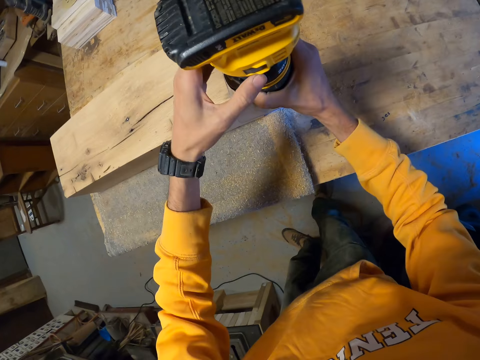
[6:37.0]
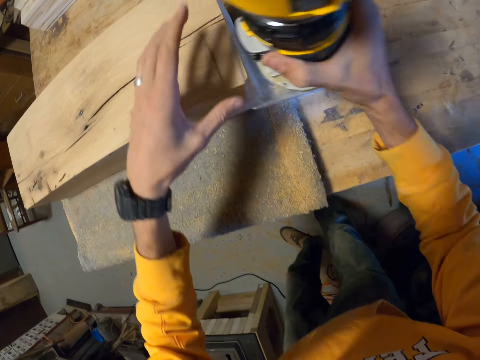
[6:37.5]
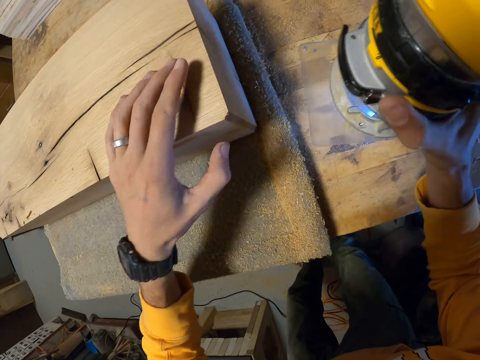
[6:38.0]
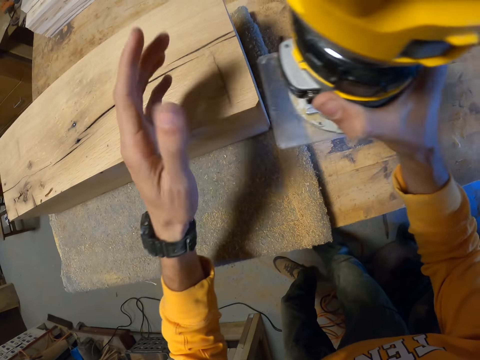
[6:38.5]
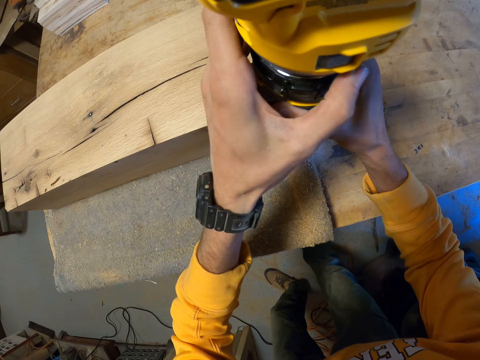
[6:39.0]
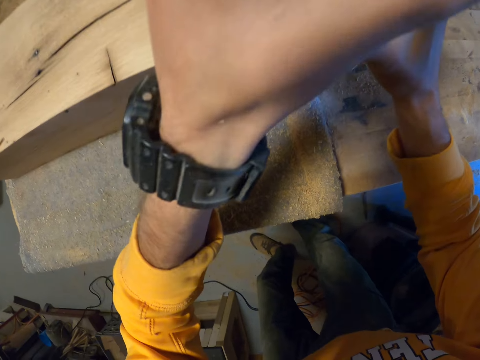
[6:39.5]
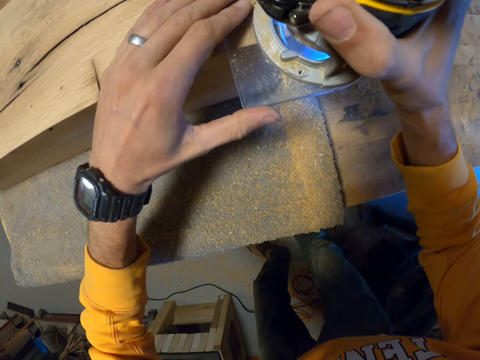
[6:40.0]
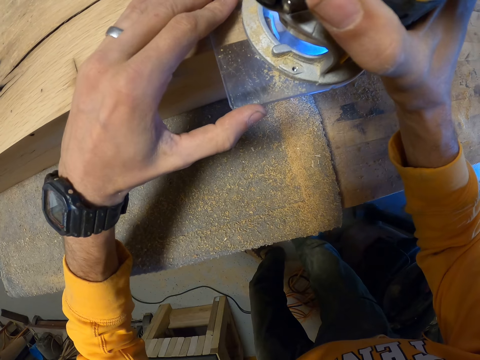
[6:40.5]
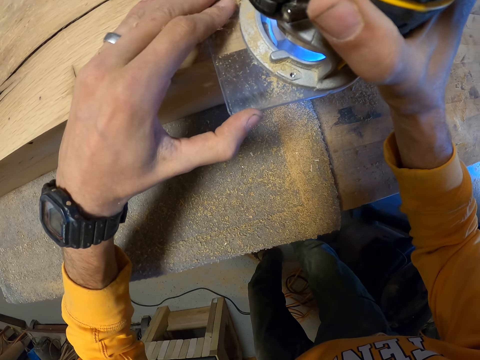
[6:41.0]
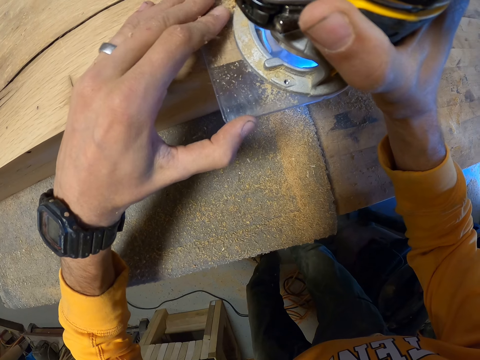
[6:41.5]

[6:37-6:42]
The camera wearer picks up a sander. He operates the device with his left hand. He places the sander on a wood. He inspects the log of wood with his left hand. He wipes the wood. He operates the device with his left hand. He operates it again. He places the sander on the wood. He trims the log of wood with the device in his right hand.

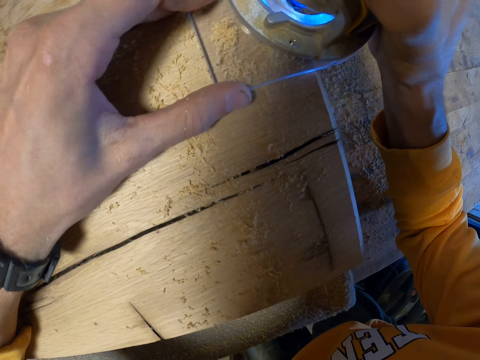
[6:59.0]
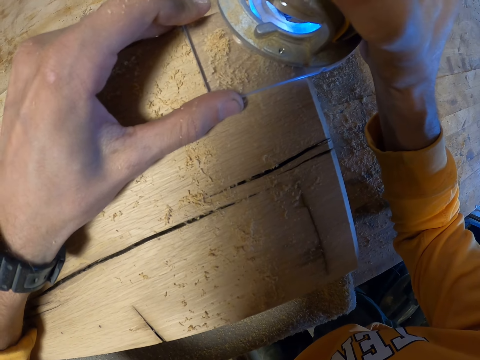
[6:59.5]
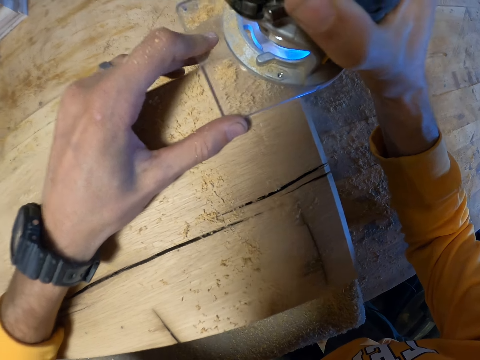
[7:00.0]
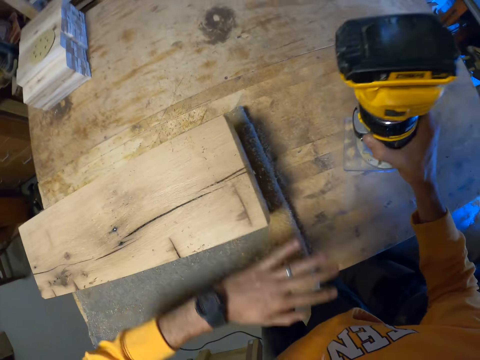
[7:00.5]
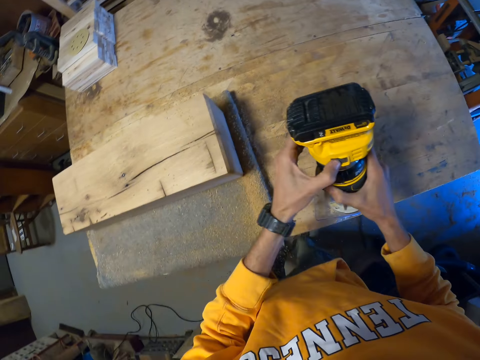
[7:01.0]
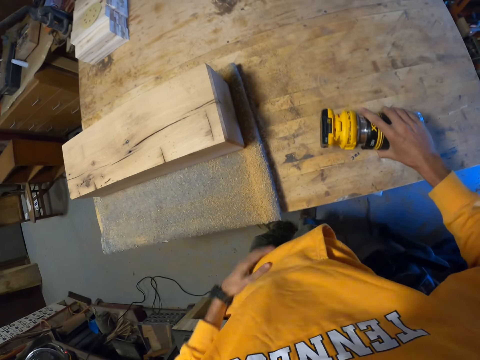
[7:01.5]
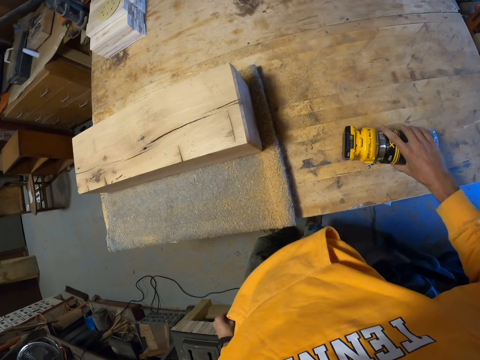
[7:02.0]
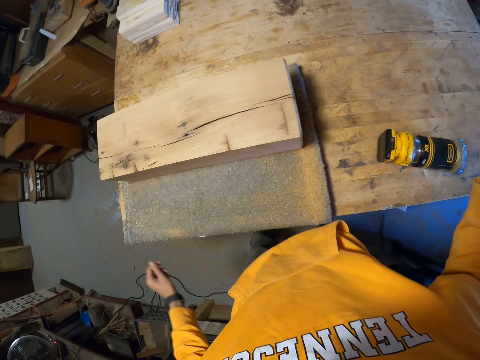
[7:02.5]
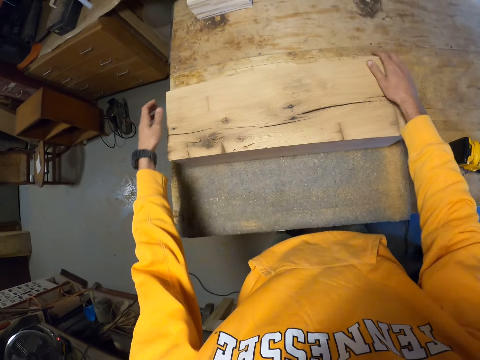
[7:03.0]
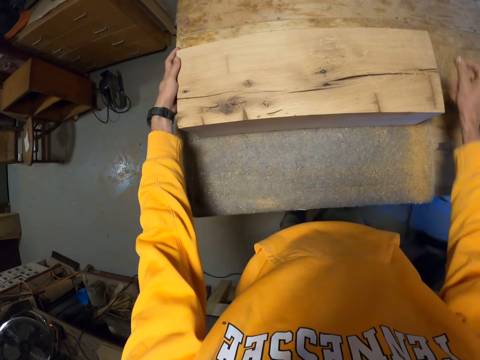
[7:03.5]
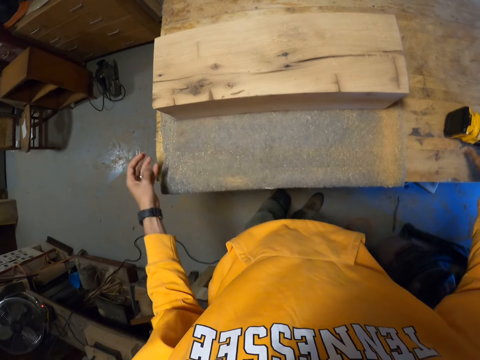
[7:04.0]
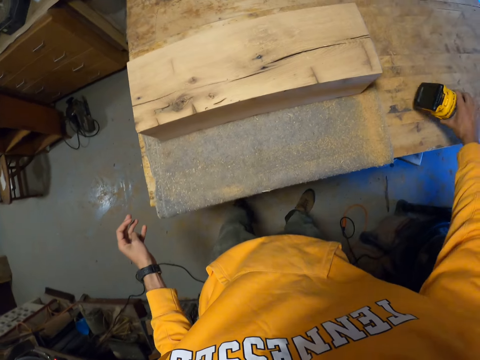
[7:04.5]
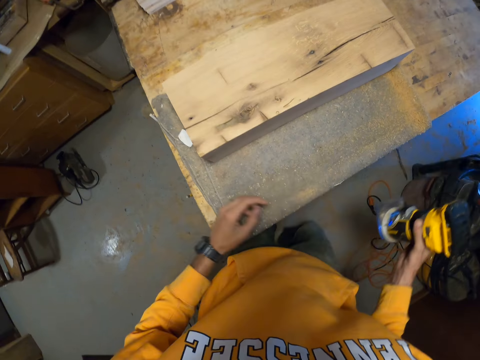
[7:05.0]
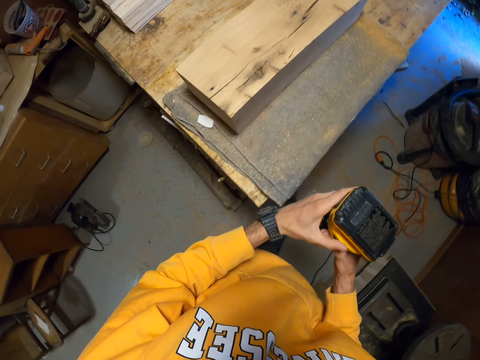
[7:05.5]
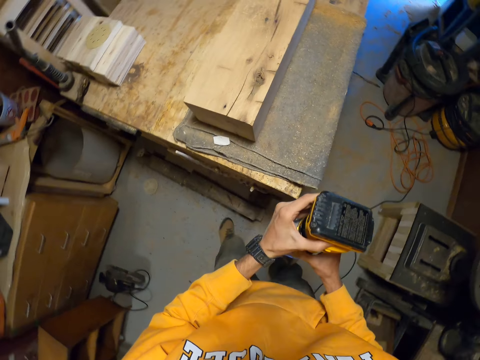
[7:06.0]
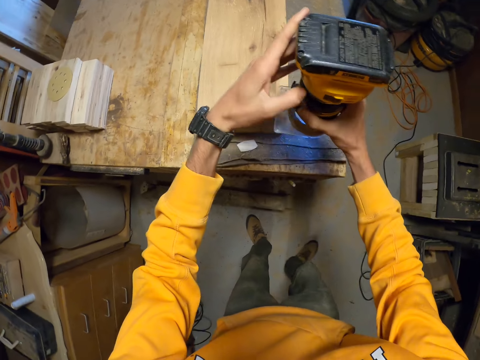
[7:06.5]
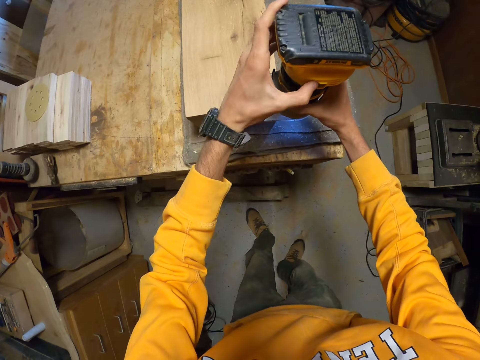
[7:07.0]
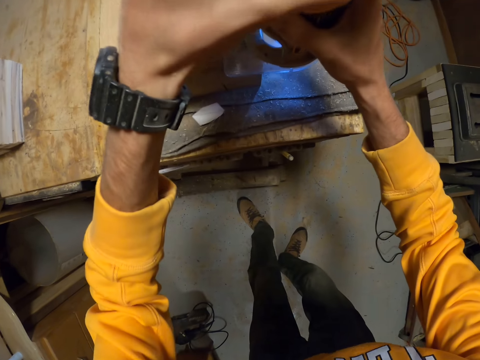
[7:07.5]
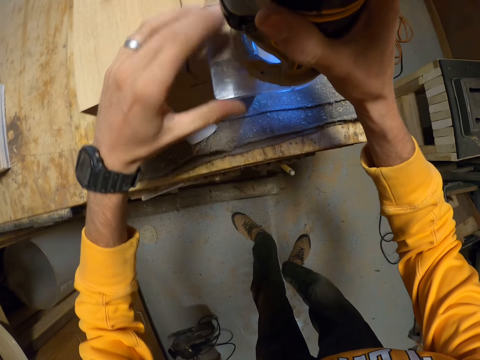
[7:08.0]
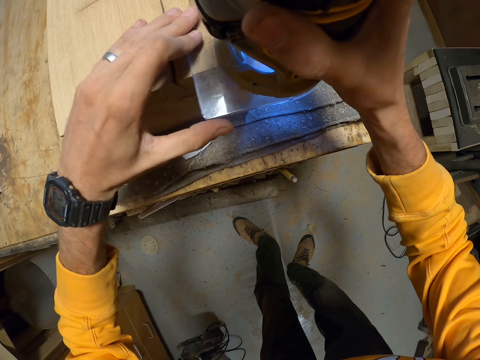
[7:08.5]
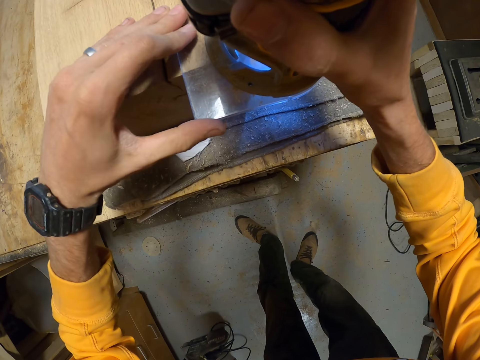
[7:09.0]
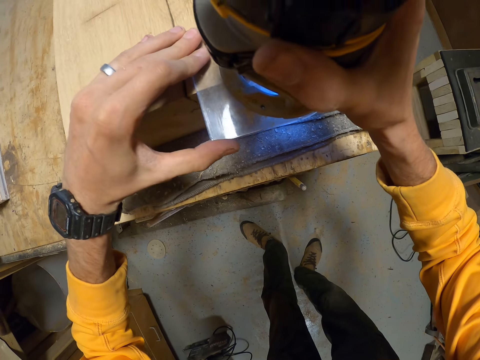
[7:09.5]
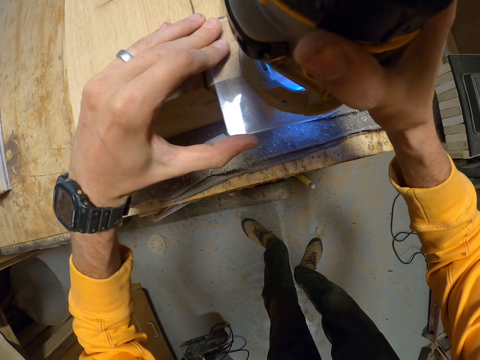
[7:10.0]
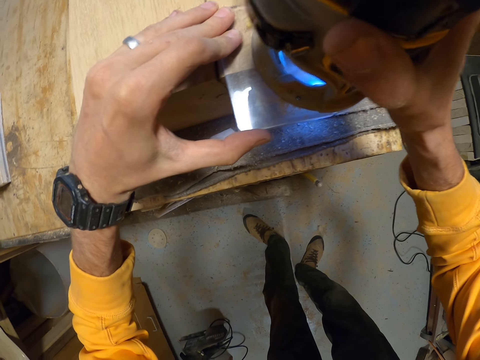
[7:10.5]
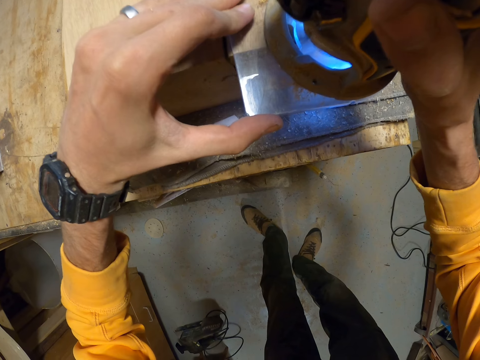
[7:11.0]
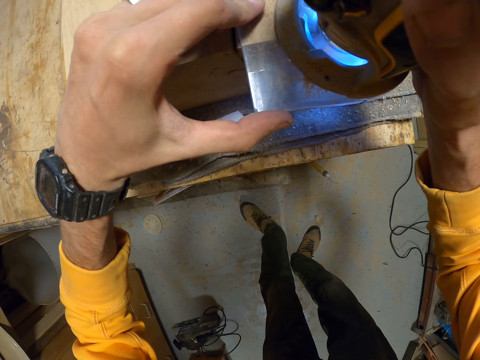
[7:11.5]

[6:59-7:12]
The camera wearer cleans the saw dust on the log of wood with his left hand. He operates the device or sander with his left hand. He turns off the sander. He puts the device on the table with his right hand. He touches the log of wood on the table with his hands. He picks up the device on the table with his right hand. He operates the device with his left hand. He turns the sander on. He puts the device on the log of wood with his hands. He trims the log of wood with the device in his right hand.

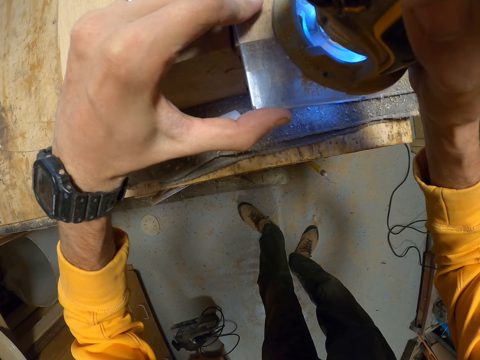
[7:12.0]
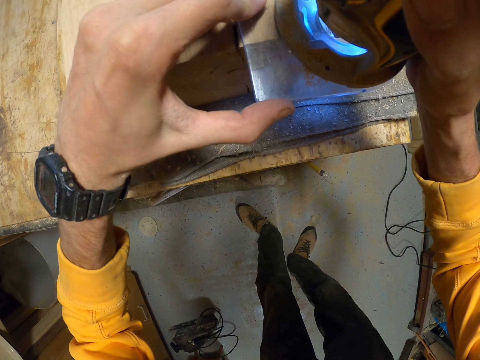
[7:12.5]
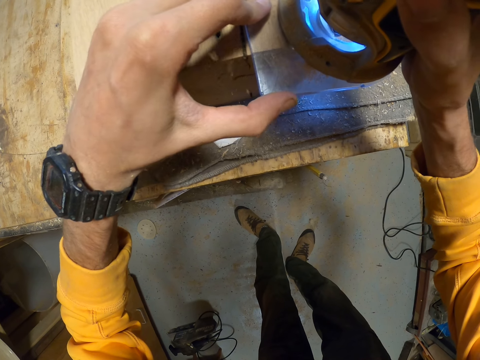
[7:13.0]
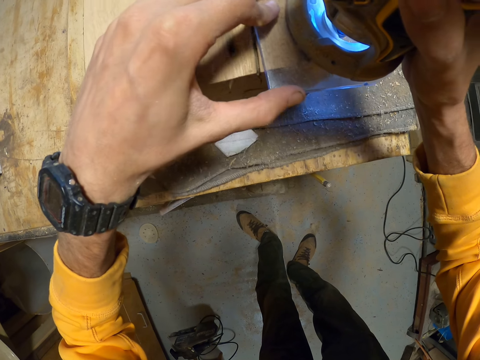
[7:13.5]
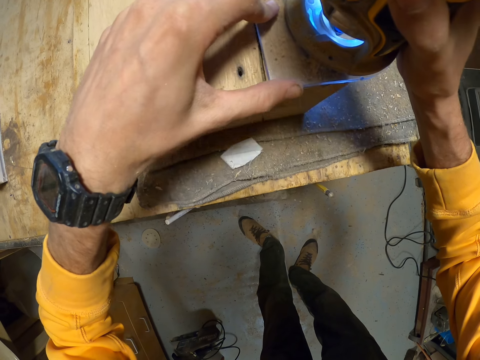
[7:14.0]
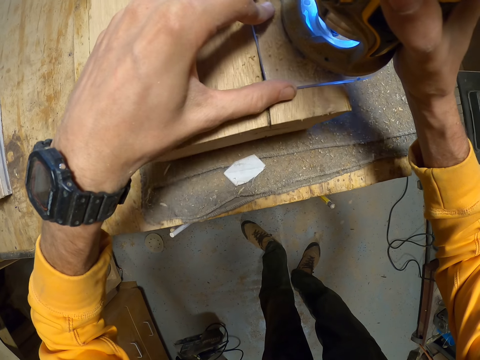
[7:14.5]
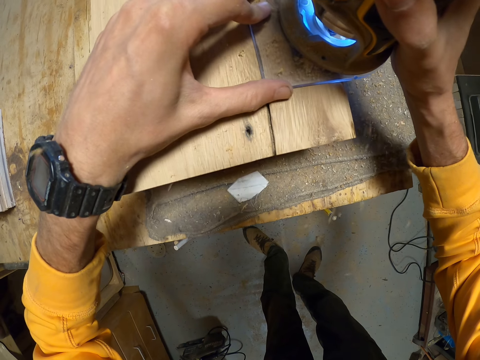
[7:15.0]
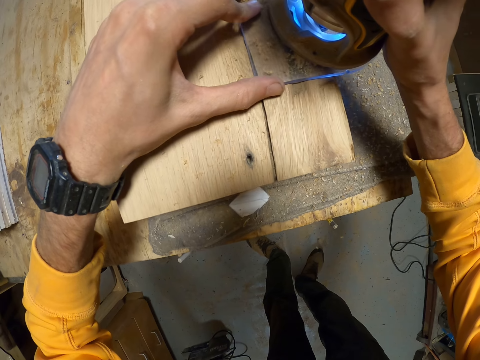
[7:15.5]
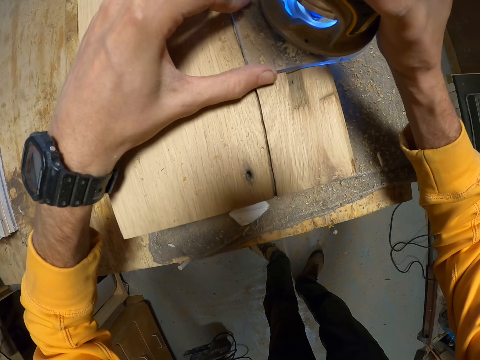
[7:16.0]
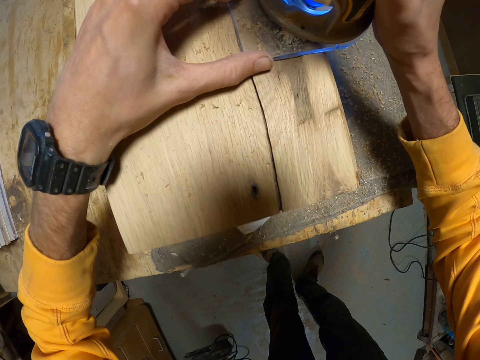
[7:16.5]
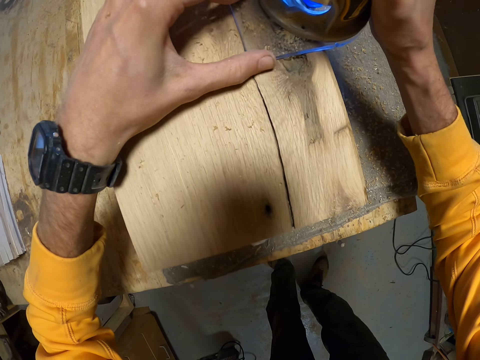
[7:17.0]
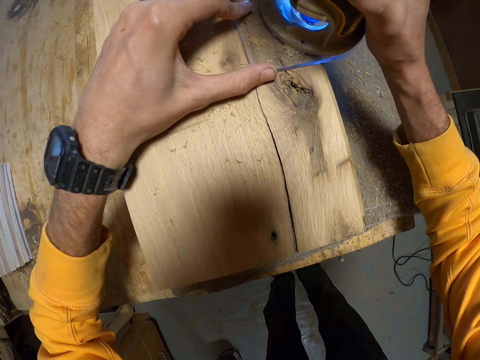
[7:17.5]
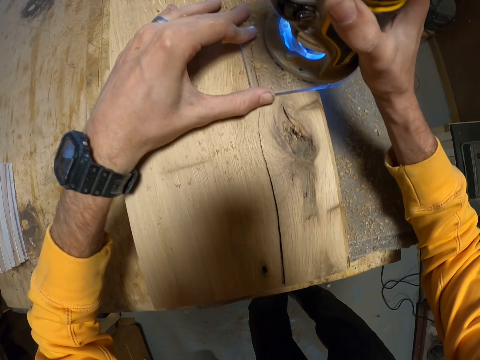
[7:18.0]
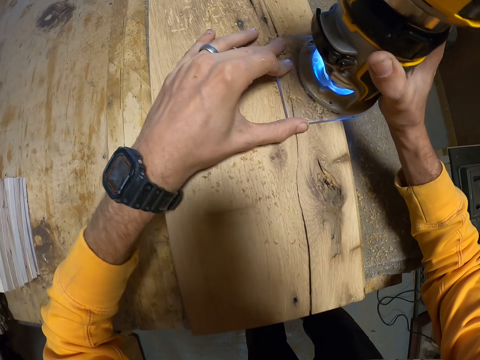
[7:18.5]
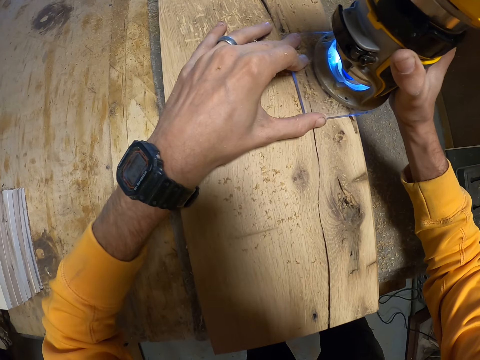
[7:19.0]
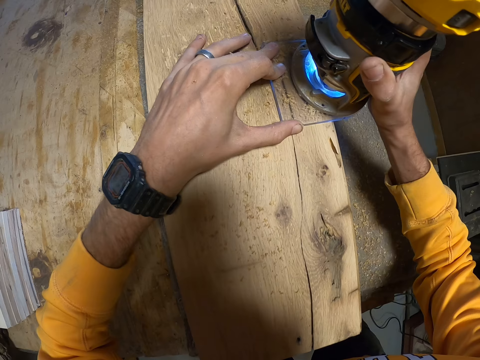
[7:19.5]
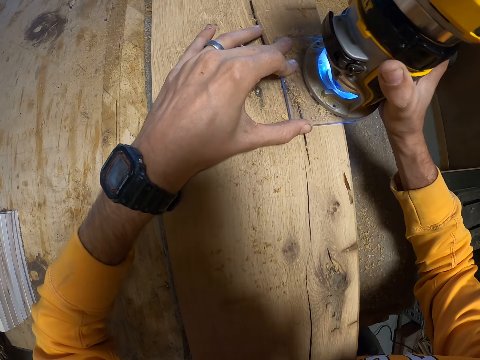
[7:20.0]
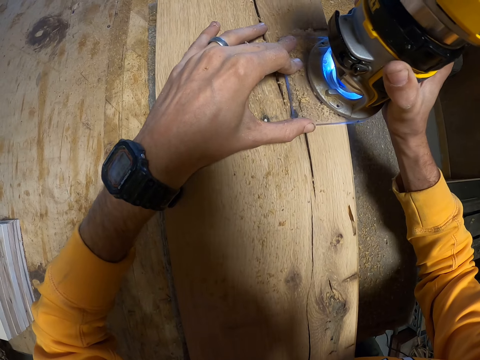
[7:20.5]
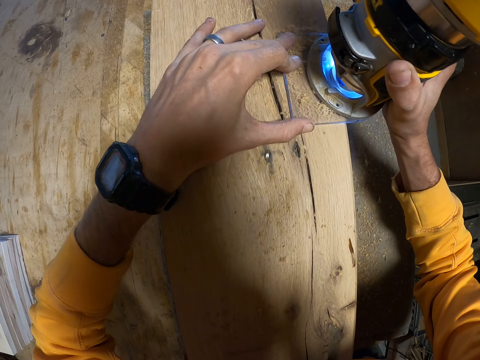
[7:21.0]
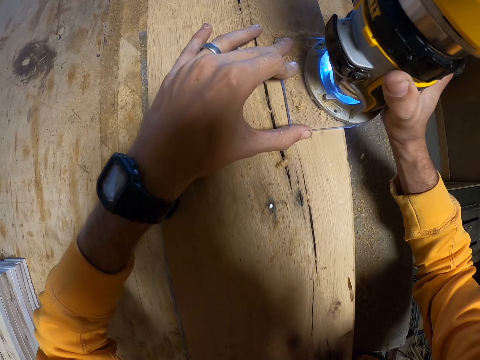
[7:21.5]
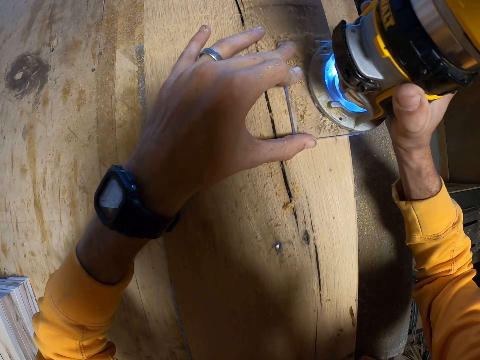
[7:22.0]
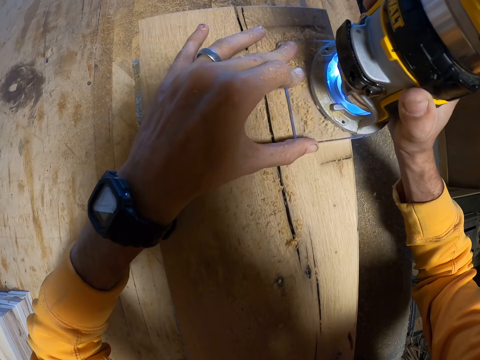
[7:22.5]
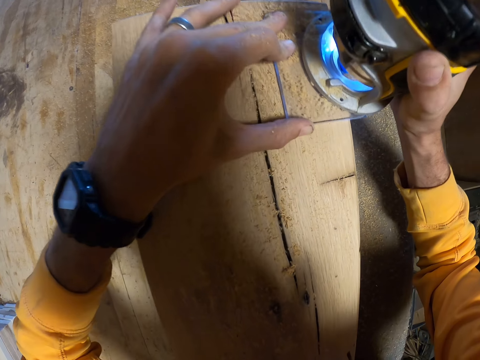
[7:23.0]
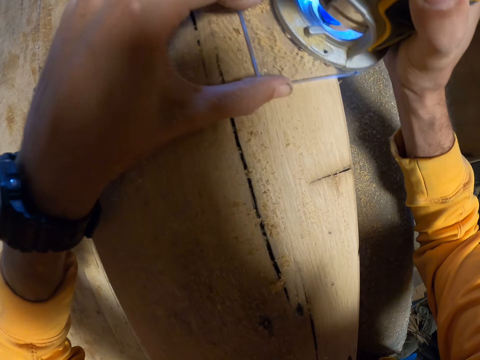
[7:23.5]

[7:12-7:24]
The camera wearer sands a wood with a sander.
